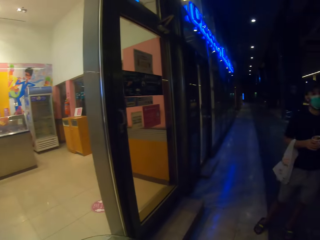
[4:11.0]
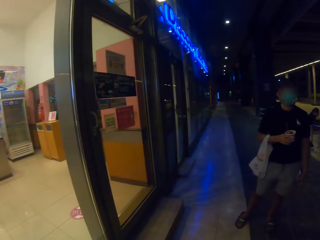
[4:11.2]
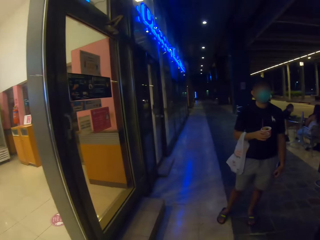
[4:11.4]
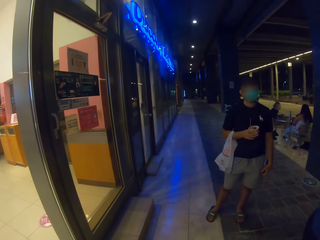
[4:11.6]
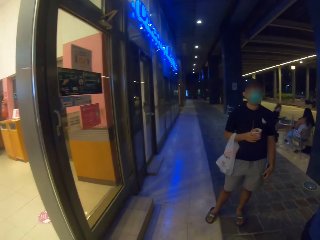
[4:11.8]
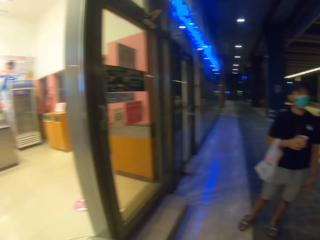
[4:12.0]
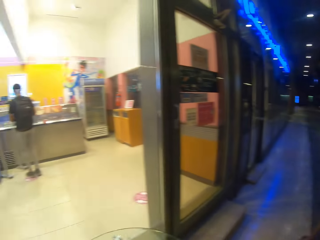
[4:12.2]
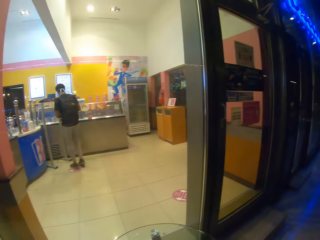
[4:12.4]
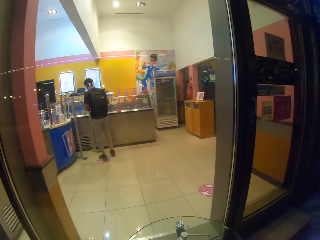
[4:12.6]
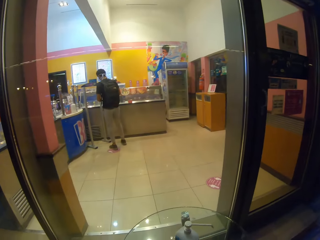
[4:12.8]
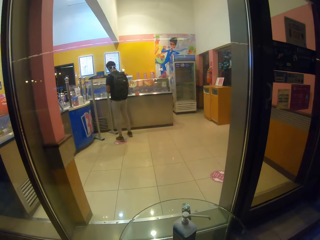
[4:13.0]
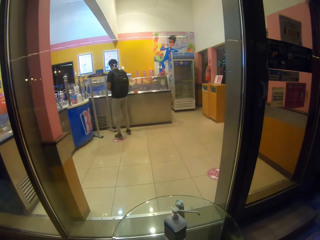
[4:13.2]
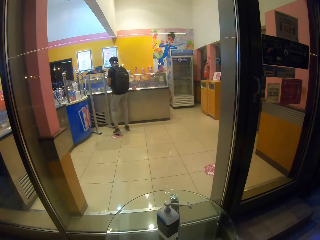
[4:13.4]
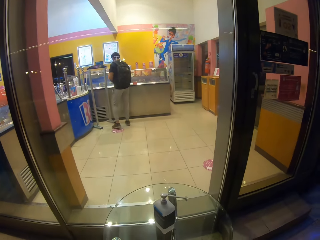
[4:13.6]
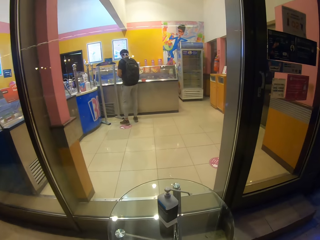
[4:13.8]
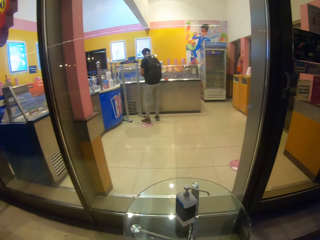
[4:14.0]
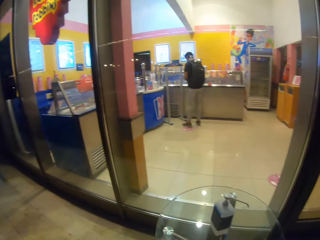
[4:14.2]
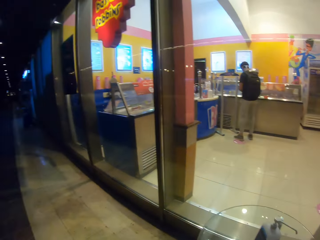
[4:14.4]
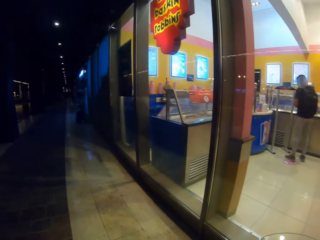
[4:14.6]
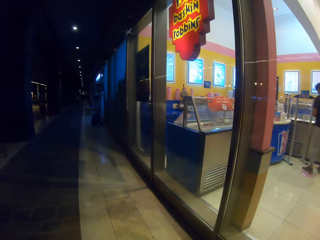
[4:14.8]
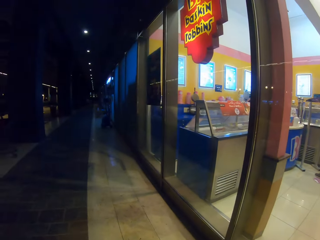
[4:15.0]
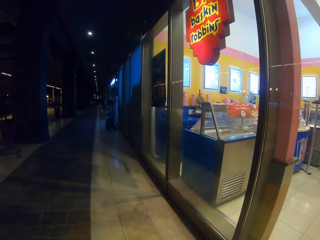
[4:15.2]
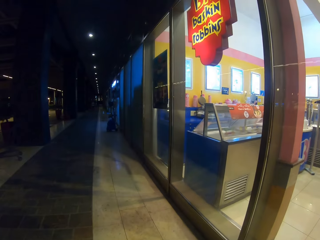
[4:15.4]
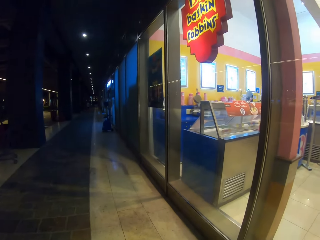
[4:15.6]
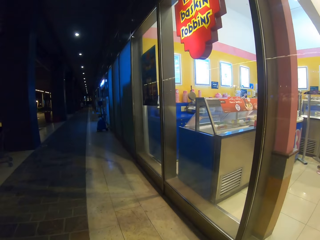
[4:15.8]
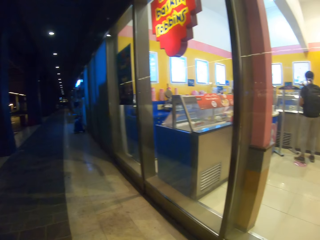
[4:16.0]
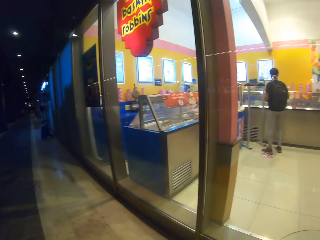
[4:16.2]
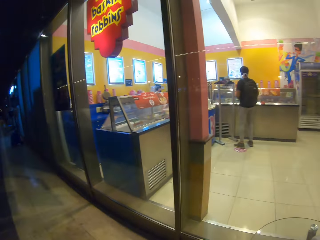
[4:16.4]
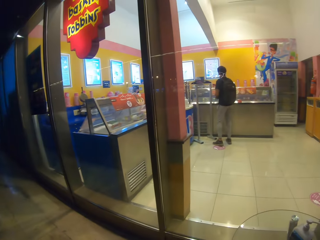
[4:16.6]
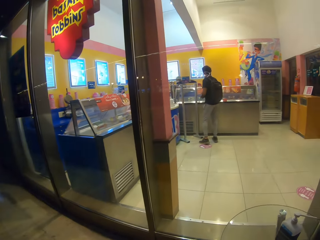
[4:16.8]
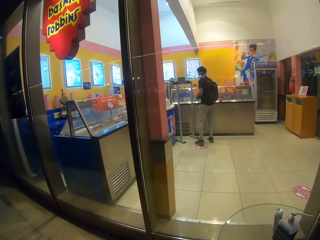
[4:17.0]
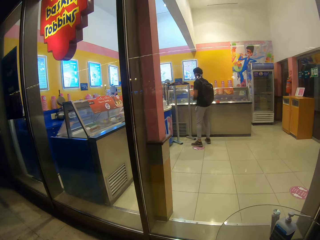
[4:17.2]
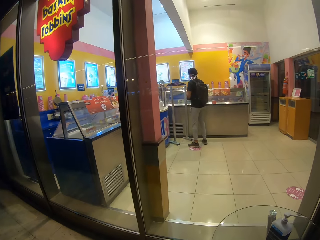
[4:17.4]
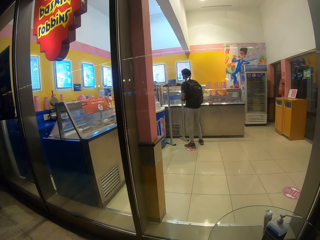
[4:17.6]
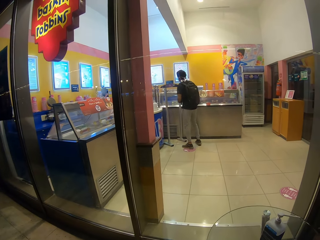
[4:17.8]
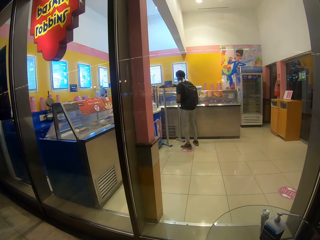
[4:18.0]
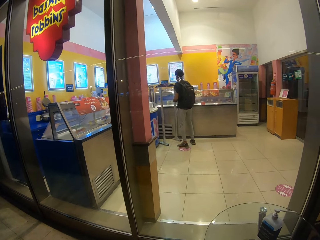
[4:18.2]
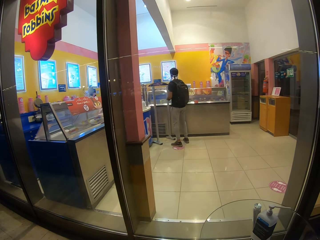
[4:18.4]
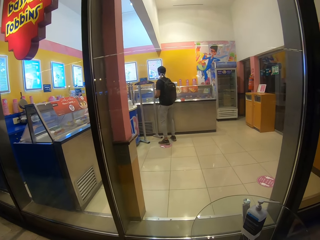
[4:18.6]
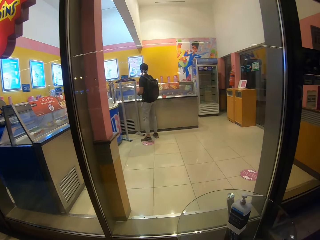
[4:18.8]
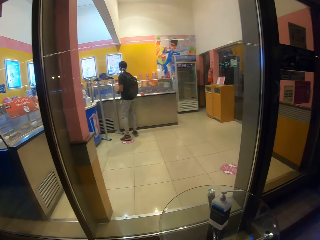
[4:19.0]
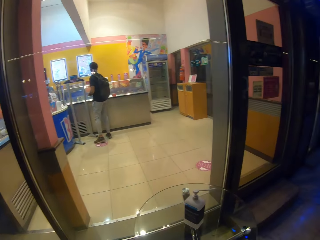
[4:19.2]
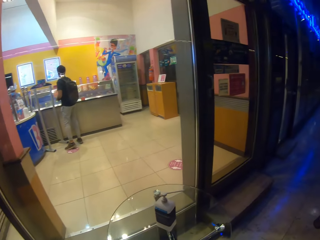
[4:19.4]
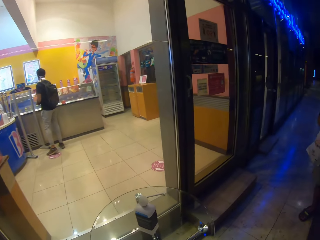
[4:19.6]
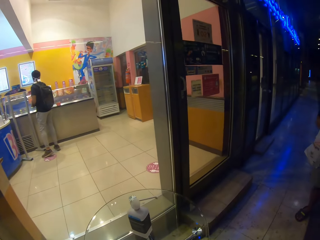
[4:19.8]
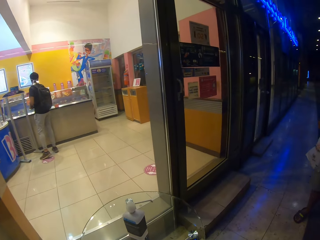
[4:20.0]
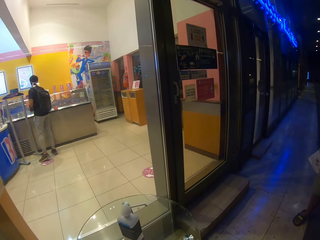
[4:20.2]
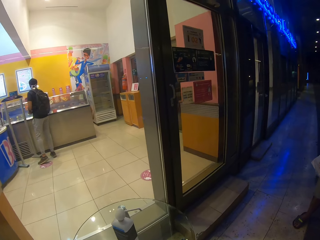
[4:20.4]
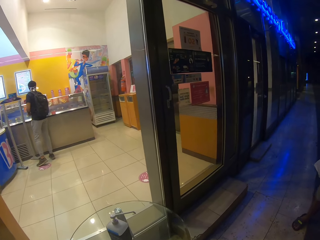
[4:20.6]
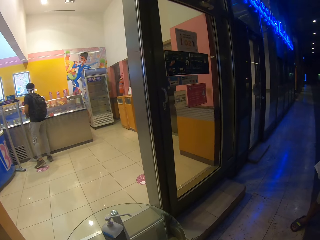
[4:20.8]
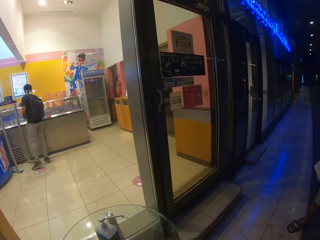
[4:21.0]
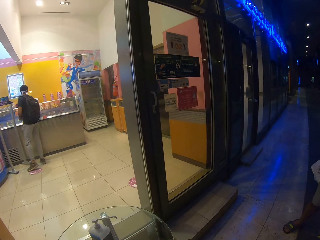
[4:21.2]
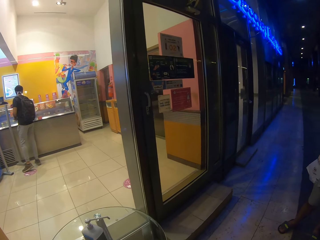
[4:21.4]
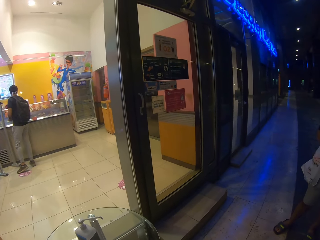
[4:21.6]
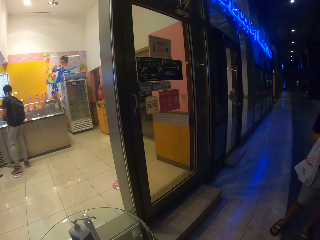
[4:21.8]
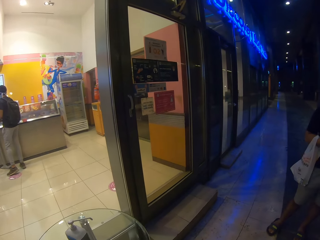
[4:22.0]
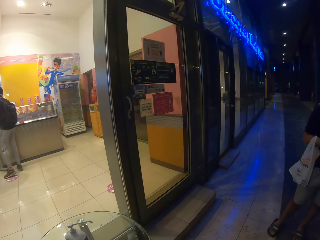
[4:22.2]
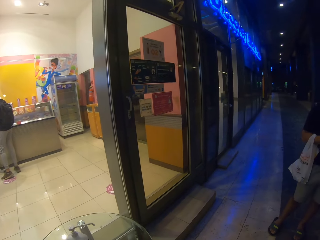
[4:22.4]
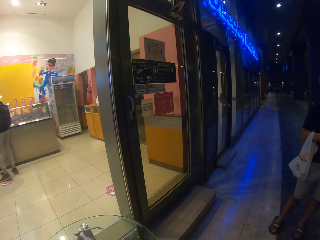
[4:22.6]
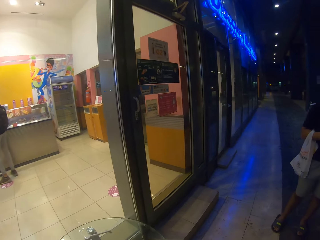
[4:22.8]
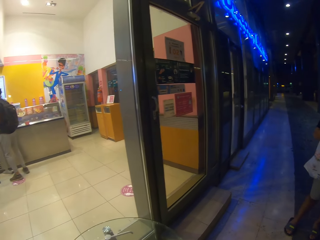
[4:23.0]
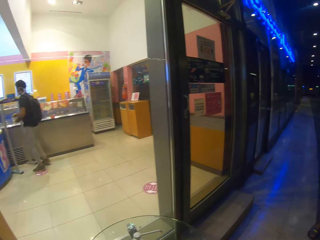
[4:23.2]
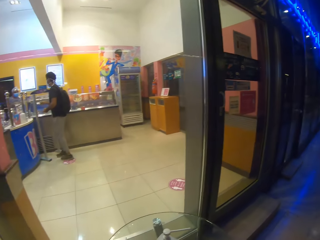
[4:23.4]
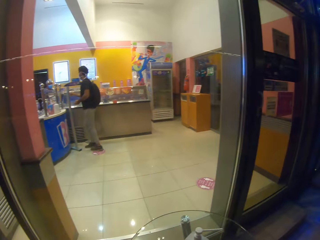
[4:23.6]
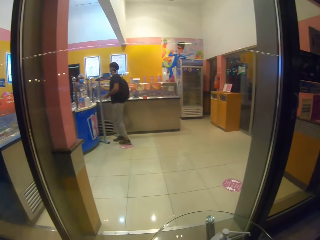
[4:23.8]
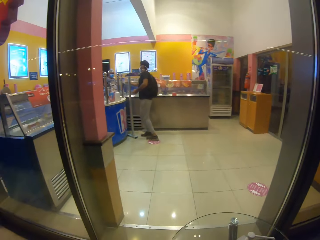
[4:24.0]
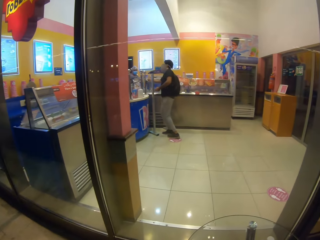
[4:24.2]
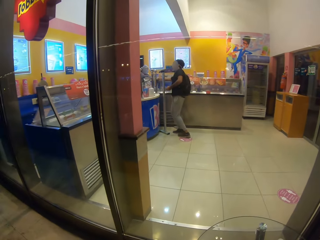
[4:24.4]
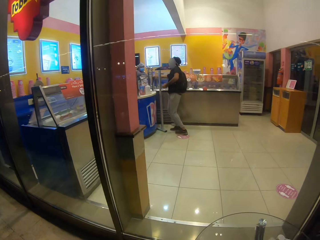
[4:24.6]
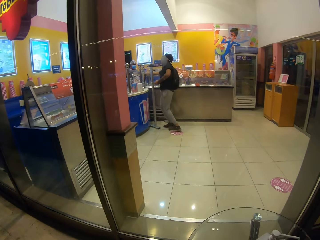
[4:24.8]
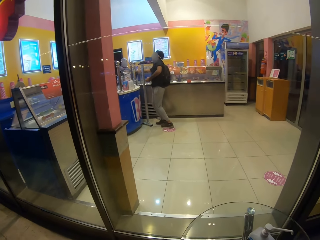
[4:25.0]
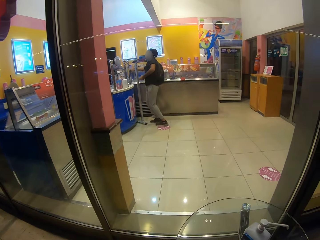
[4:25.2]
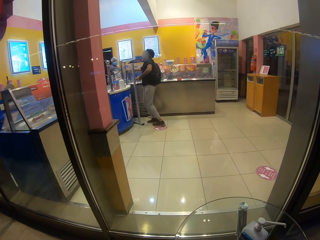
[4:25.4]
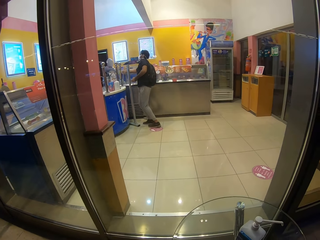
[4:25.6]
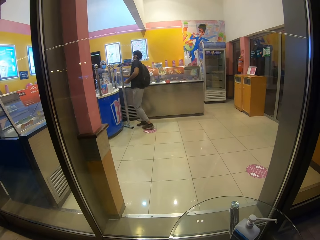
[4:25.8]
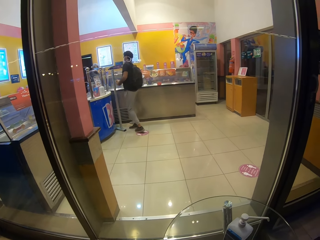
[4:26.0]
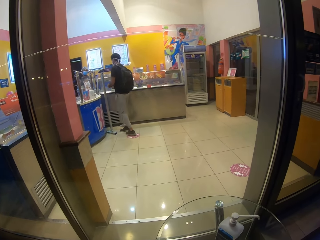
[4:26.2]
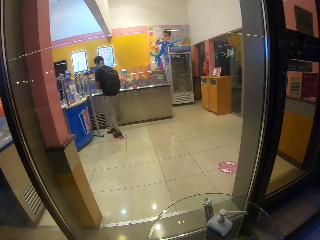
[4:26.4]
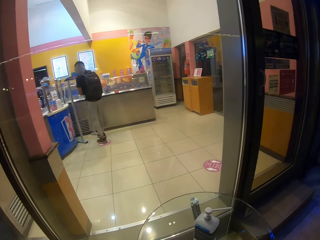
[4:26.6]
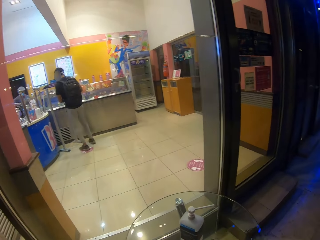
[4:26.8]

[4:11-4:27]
The camera wearer looks through the glass panel of the shop. They look at the man. They look through the glass panel of the shop. They look at the pathway. They look through the glass panel of the shop. They look at the pathway. They look through the glass panel of the shop.

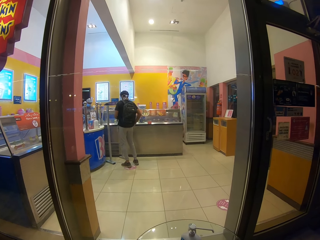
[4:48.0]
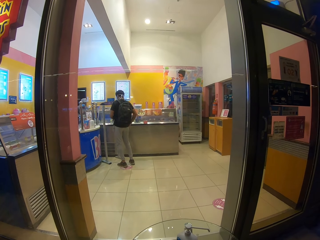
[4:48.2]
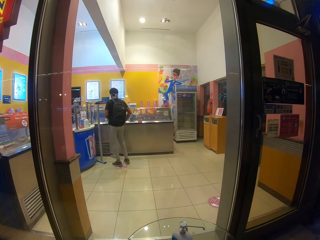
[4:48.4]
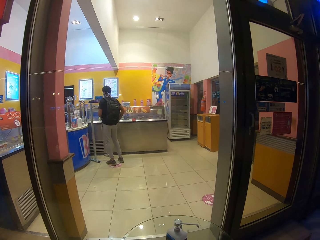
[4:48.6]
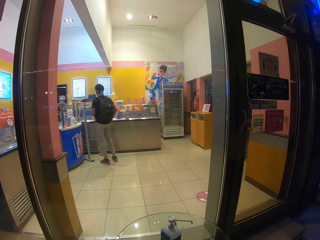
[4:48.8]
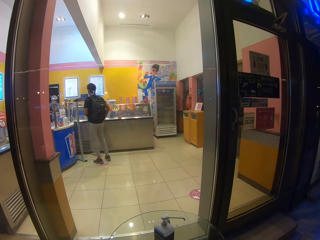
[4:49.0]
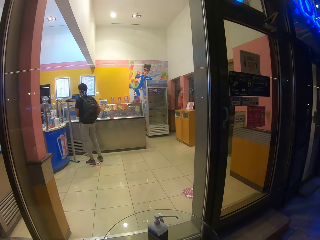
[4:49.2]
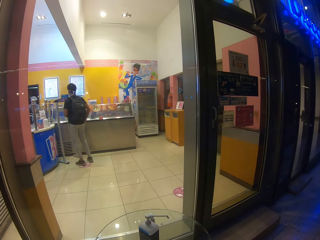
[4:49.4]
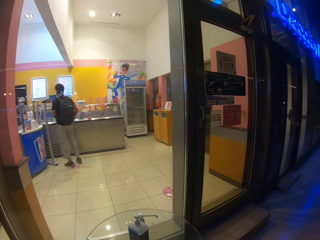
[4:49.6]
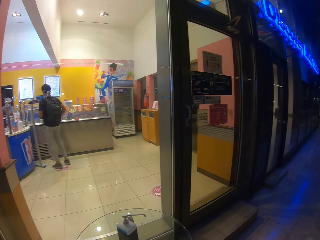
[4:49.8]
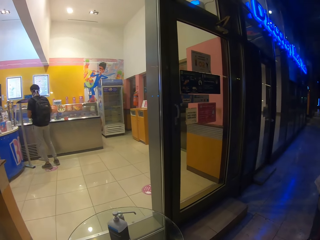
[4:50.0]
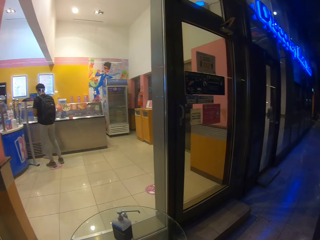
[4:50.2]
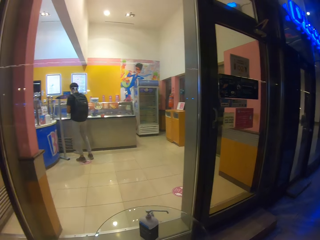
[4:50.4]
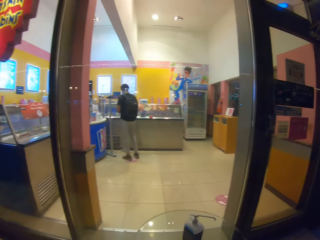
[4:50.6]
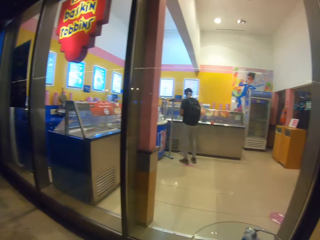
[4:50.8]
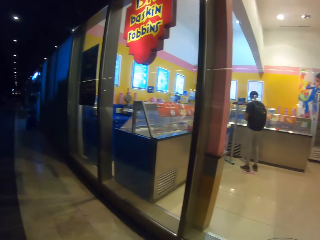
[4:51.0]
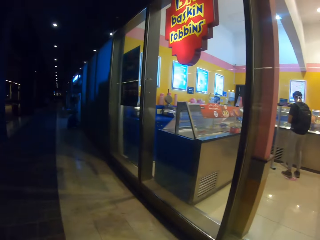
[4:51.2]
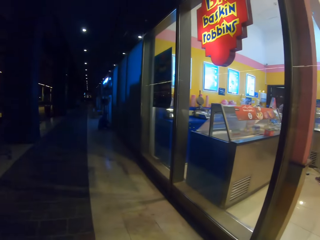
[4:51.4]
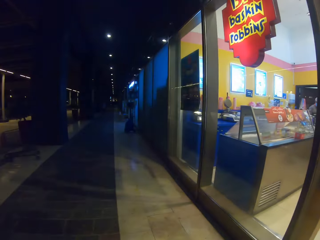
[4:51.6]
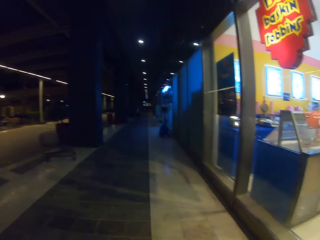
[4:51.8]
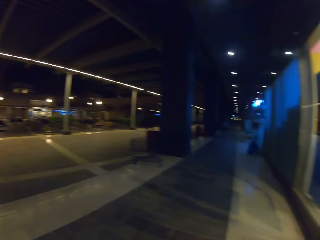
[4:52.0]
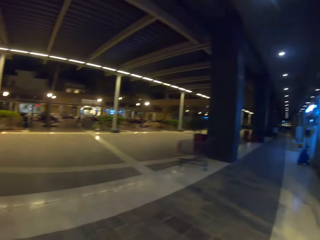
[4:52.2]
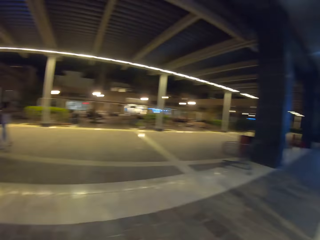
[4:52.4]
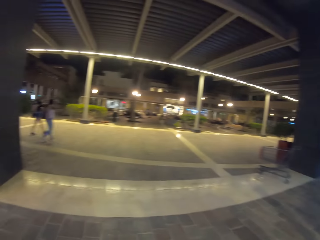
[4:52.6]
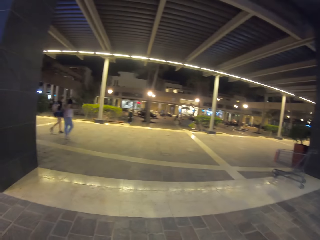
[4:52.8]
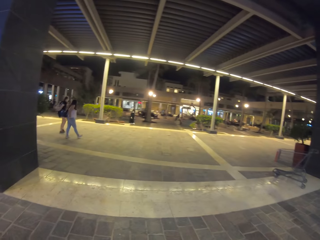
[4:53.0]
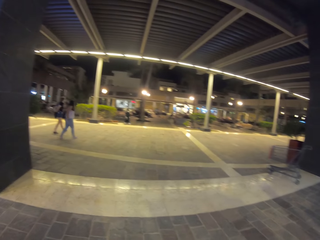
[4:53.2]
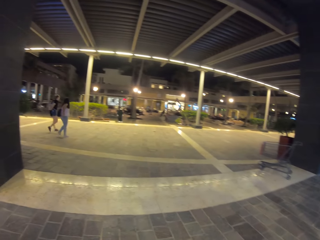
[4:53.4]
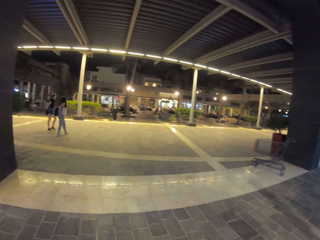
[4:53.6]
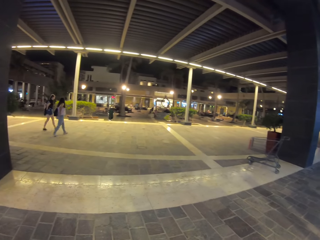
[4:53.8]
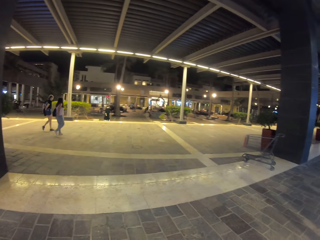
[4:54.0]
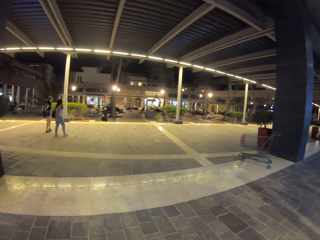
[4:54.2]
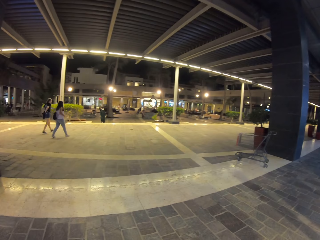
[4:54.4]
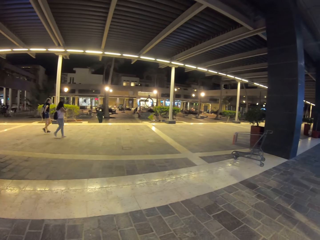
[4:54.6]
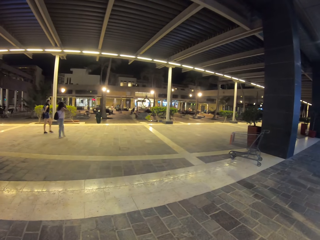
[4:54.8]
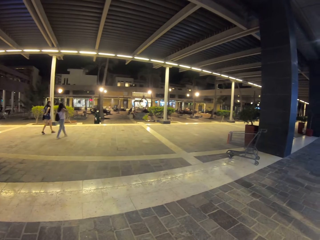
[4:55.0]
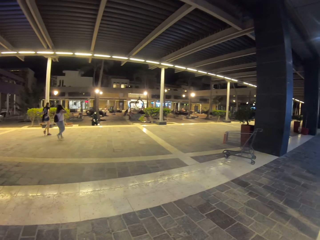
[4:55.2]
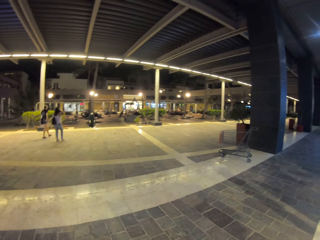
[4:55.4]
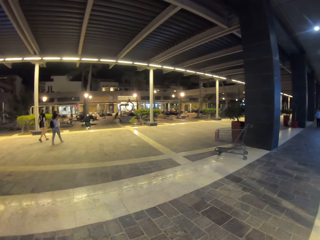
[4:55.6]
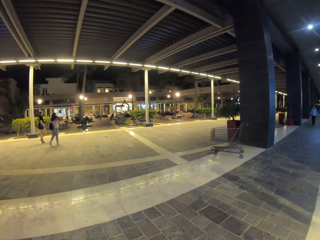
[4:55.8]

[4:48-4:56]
The camera wearer looks around the road.
